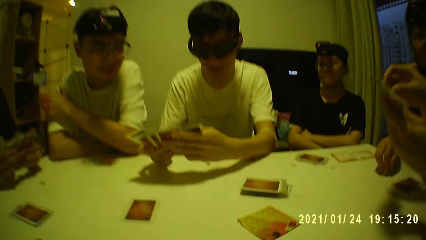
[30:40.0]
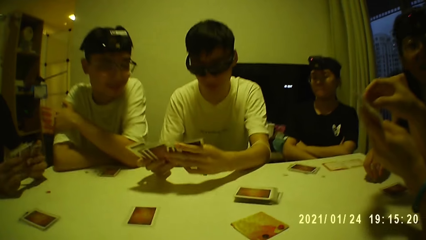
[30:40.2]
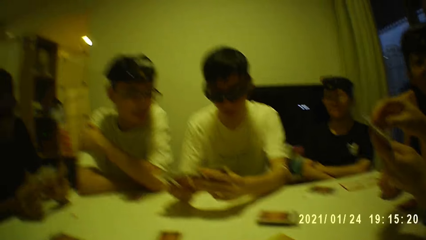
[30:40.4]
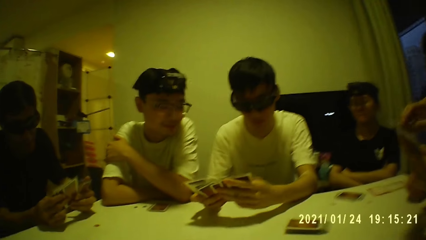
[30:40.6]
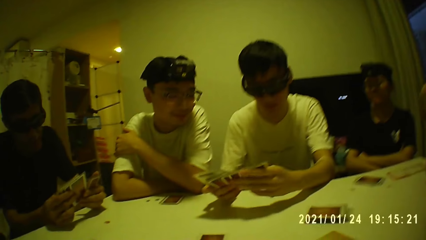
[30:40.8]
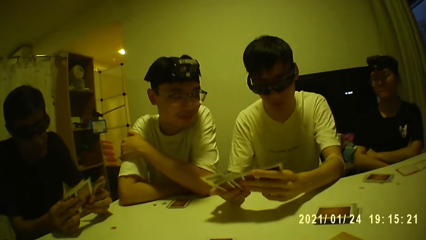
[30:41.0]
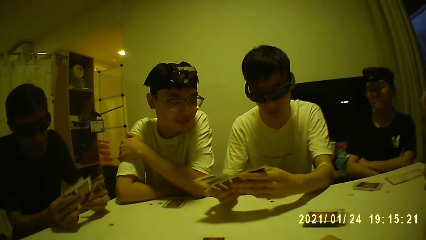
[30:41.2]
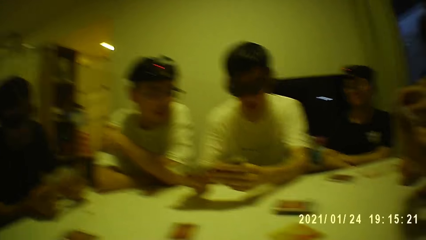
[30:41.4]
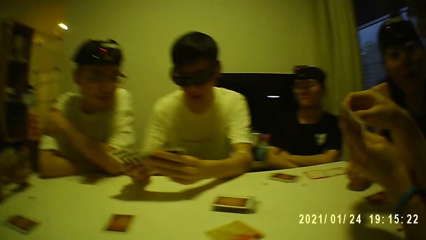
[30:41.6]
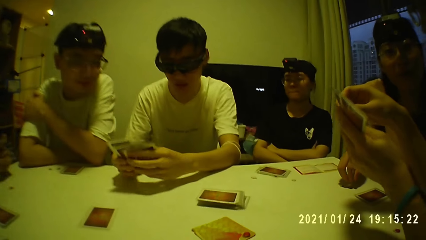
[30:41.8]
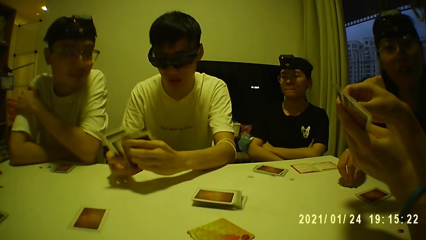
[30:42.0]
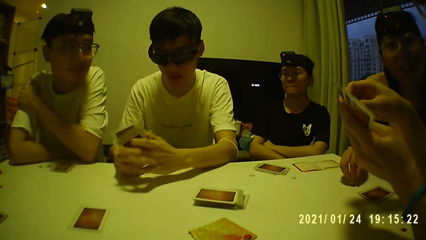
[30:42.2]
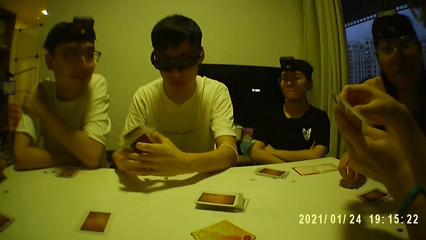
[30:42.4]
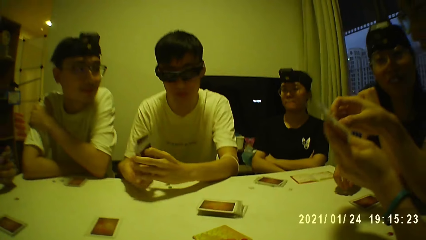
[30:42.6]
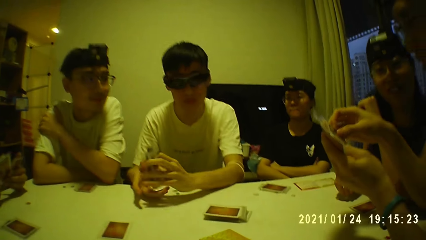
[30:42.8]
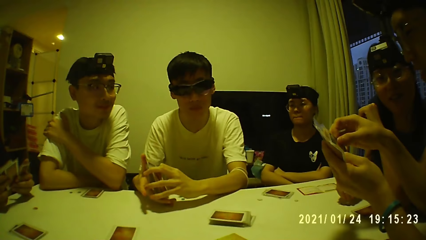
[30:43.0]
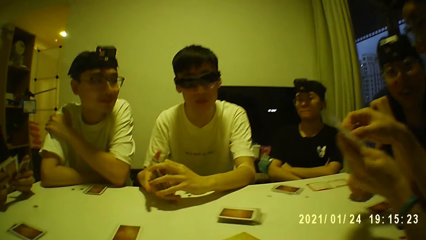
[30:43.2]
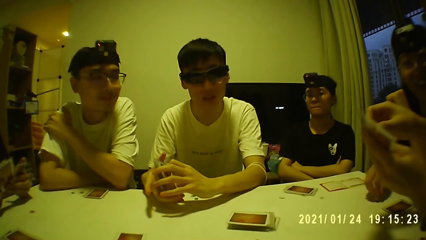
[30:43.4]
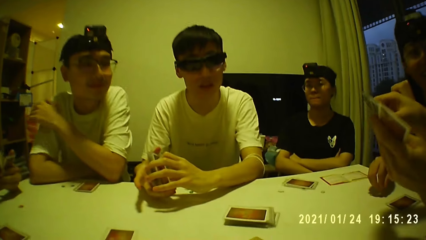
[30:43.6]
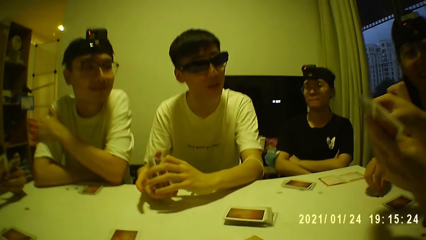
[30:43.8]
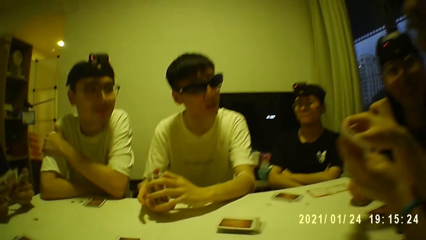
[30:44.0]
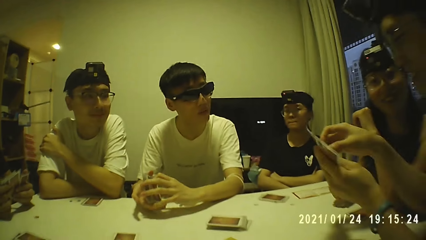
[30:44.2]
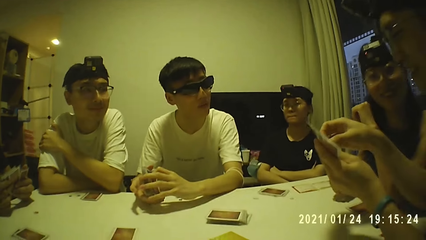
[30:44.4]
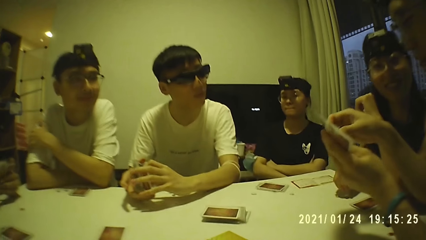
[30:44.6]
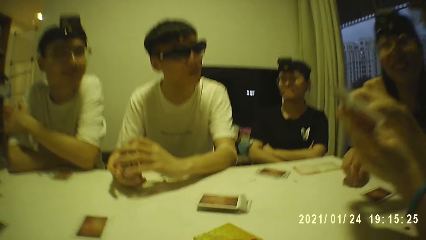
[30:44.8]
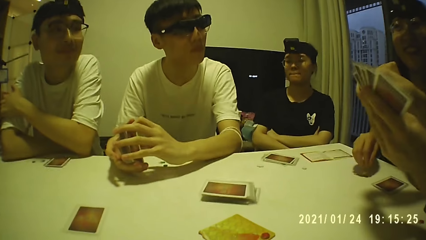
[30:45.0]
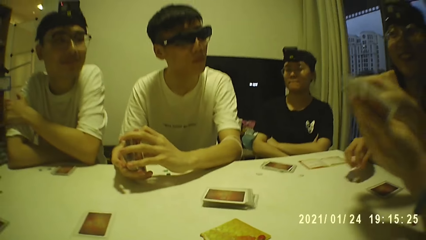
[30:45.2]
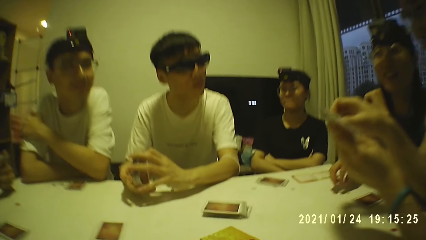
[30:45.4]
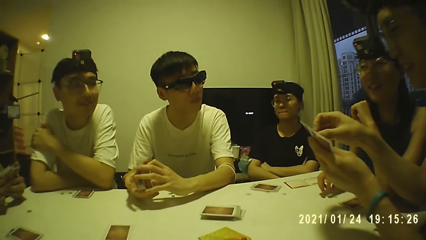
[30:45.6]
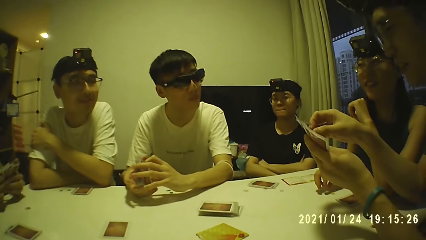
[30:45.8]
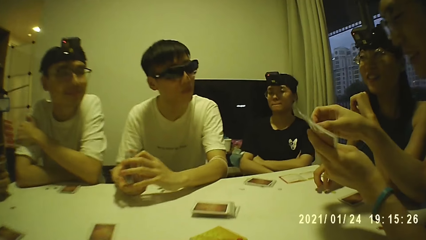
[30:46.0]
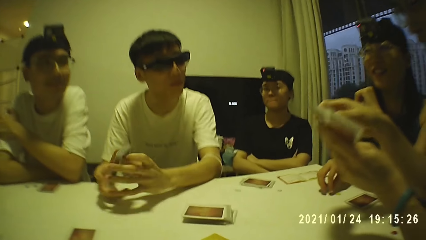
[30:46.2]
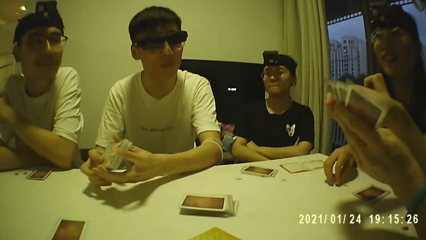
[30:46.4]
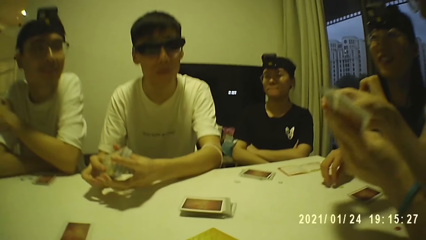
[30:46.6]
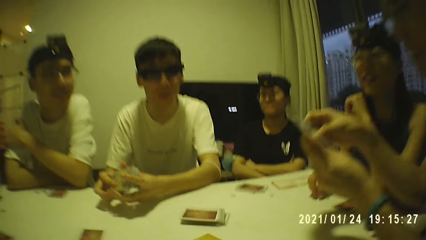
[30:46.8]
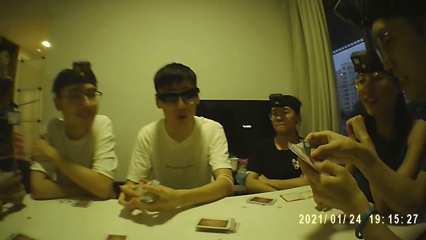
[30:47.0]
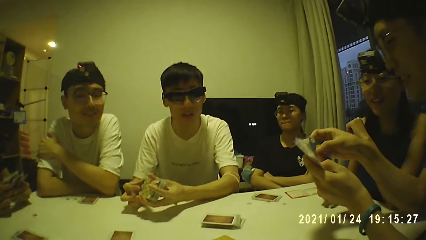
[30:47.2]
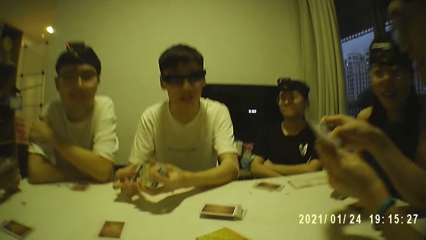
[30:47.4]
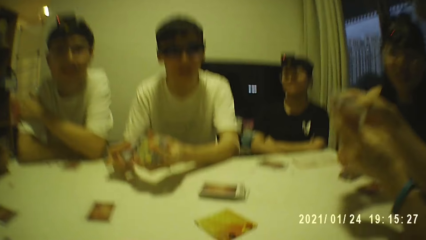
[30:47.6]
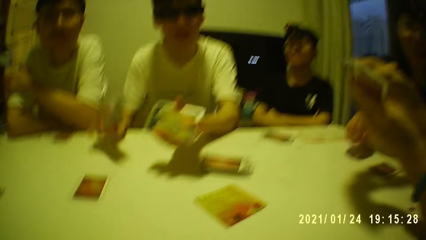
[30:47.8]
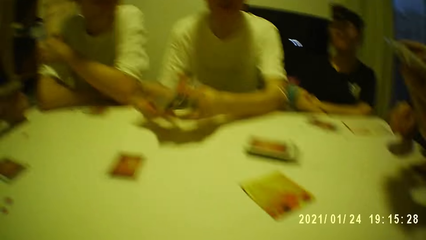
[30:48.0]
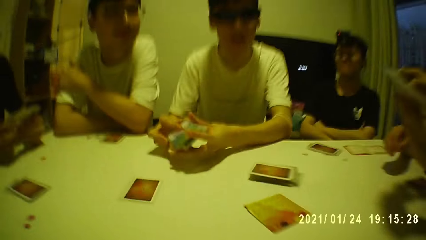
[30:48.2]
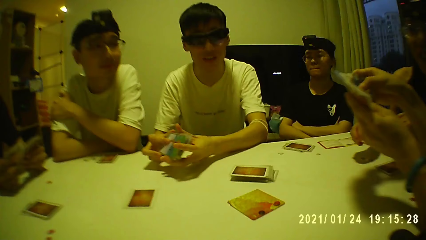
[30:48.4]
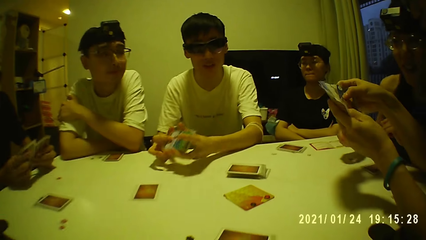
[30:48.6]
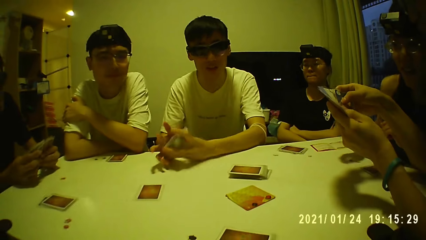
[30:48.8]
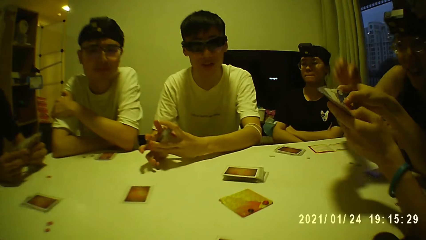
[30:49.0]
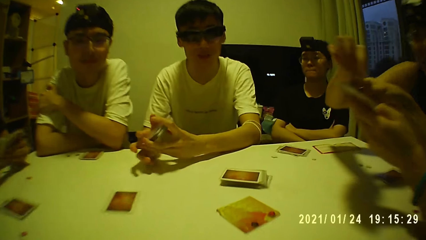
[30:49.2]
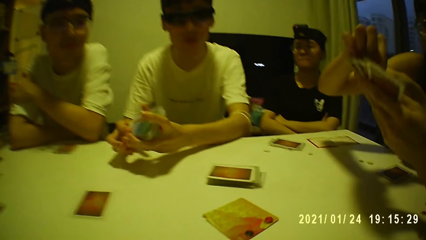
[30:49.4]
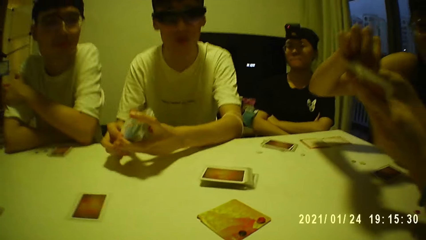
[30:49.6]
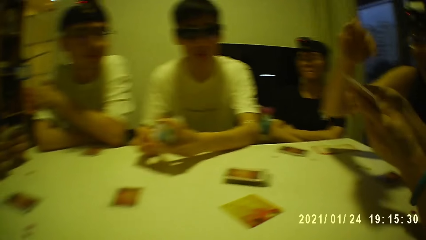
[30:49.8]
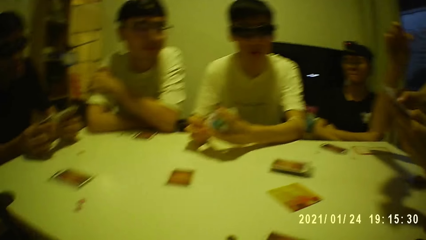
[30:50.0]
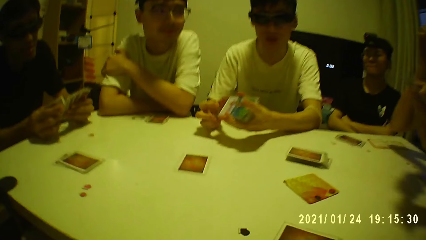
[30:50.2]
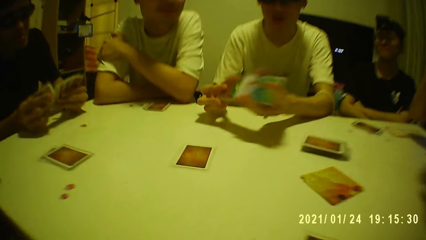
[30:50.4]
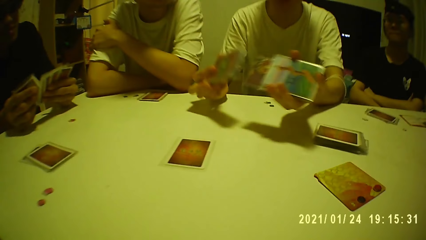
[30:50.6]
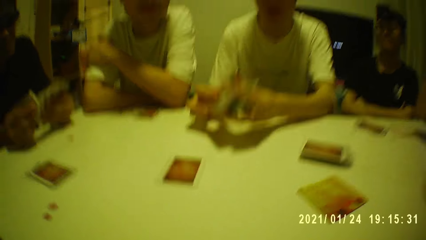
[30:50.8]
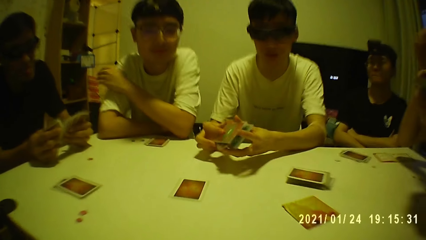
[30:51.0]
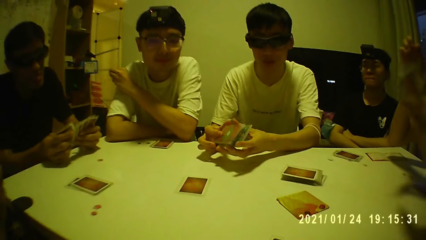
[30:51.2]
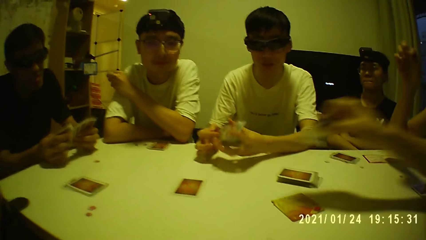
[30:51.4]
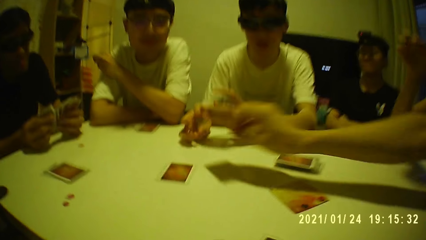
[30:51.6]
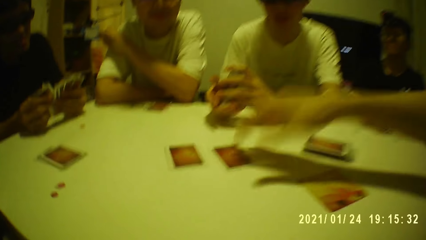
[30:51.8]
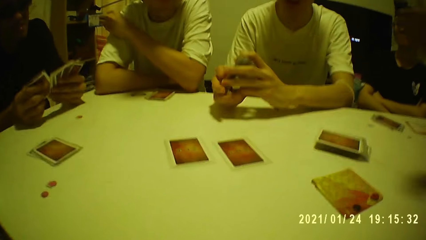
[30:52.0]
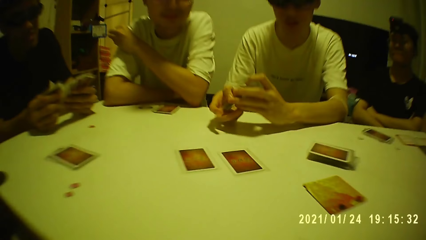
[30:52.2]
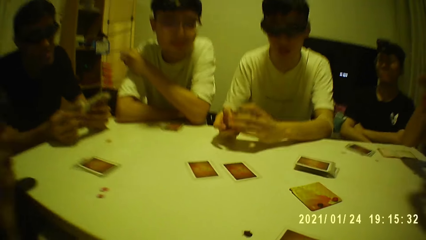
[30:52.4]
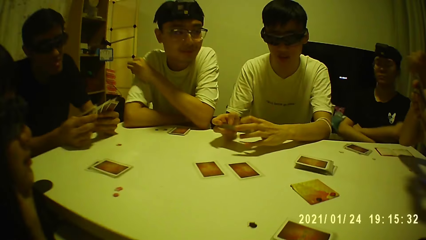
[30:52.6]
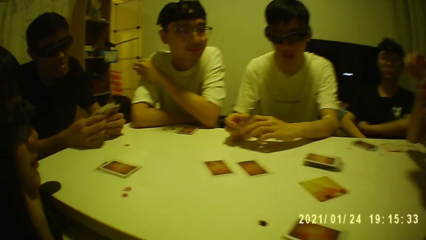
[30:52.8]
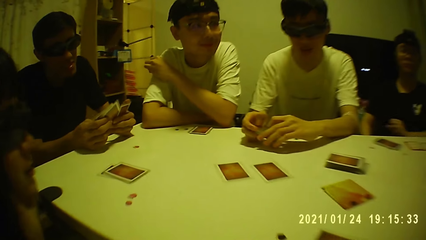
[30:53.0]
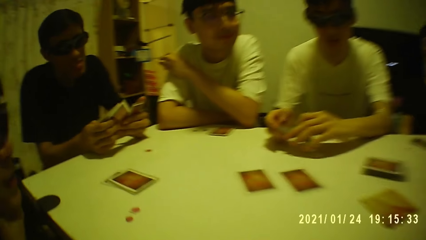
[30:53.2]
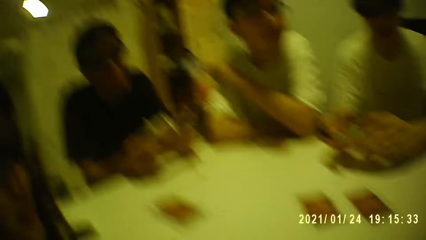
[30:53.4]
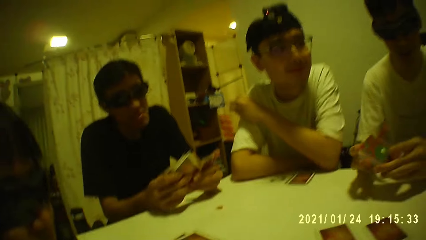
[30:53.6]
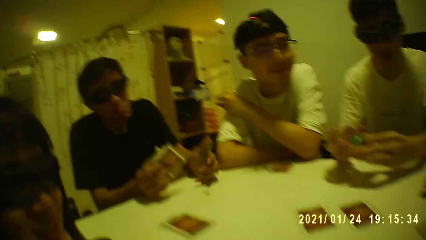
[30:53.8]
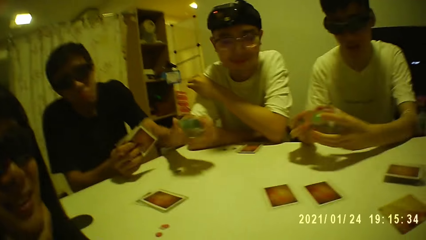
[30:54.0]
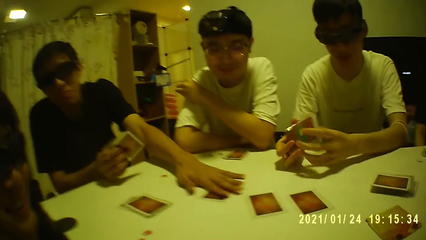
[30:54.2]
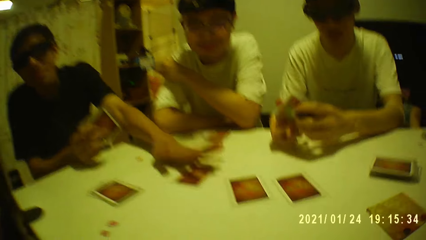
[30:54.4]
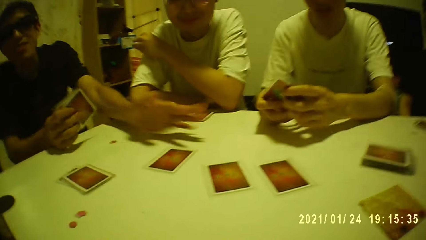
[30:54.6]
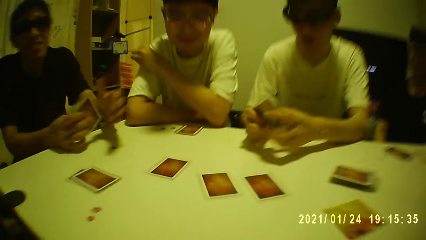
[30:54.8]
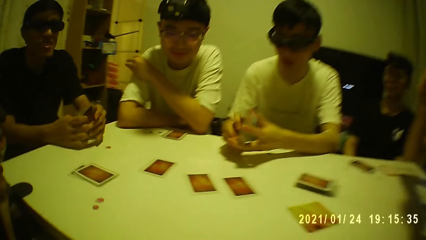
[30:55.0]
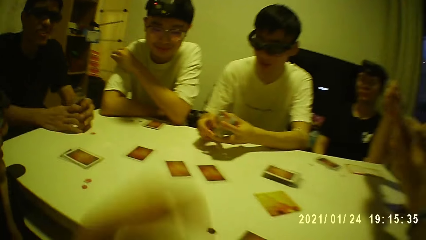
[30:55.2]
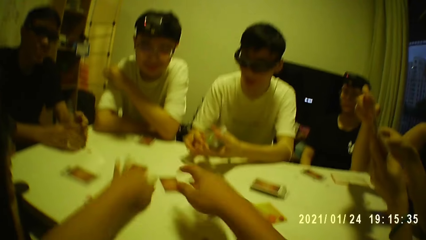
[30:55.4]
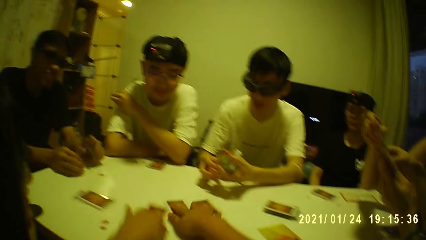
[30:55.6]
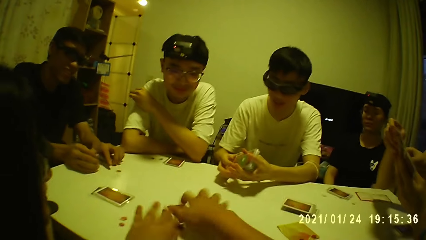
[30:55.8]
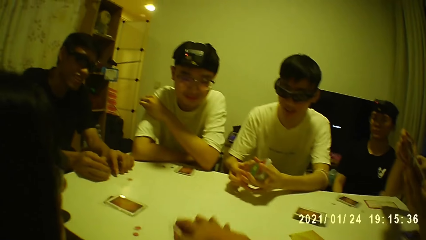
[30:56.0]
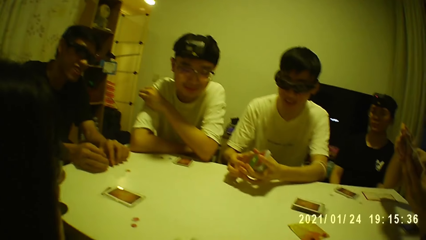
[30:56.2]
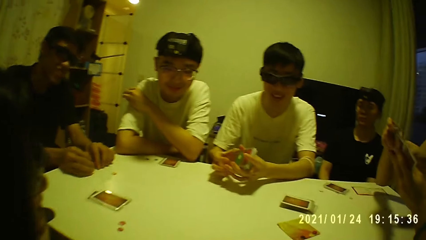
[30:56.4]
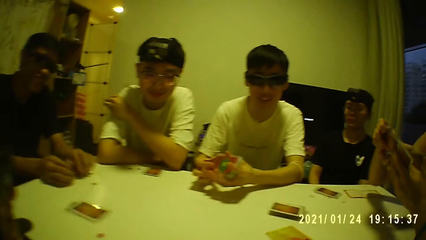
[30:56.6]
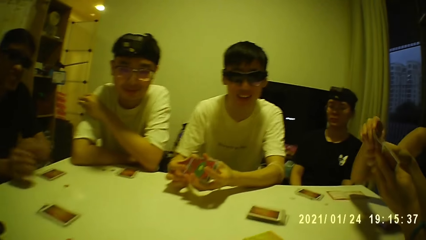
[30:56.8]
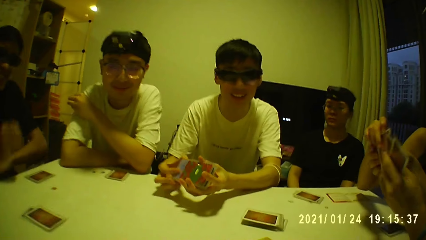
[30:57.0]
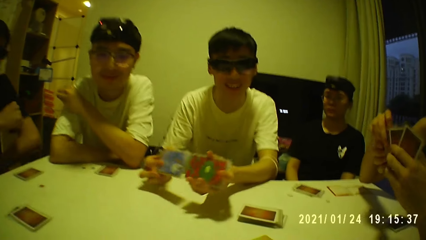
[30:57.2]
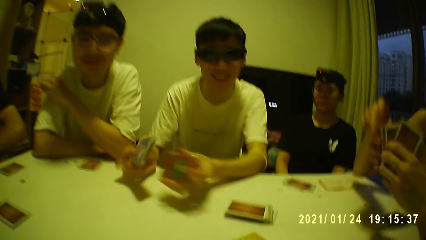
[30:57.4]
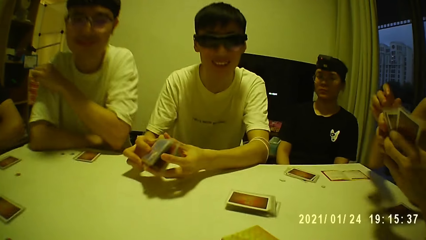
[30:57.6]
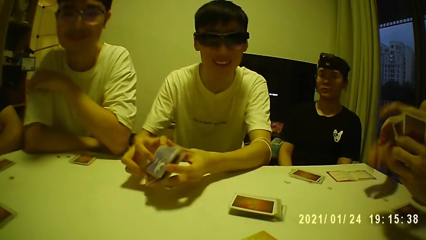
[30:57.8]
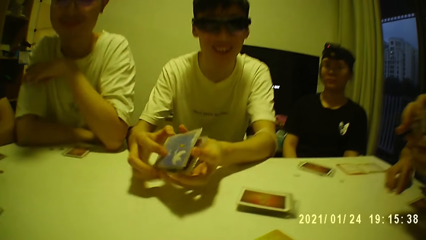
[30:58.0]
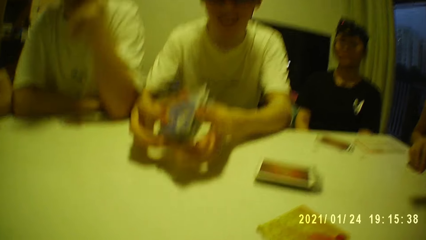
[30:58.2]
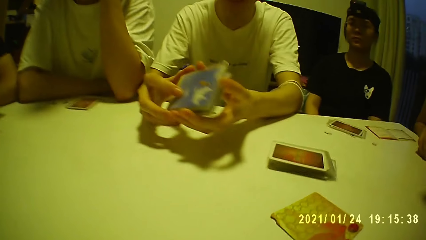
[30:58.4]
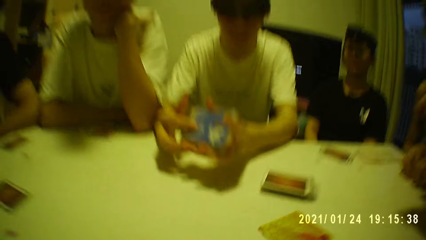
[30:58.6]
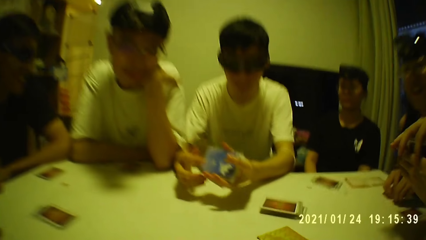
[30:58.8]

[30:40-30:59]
A man holds the cards with his left hand. The man holds the cards with both hands and shuffles the cards in both hands. Another man holds a card with his right hand and places the card on the table with his right hand. The first man turns the cards in both hands. A third man holds a card with his left hand, holds the cards with his right hand, and places the card on the table with his left hand. The third man holds the cards with both hands and places the cards on the table with both hands. The camera wearer adjusts the cards on the table with both hands. He holds the cards on the table with his right hand and picks the cards from the table with his right hand. A person shuffles the card.
